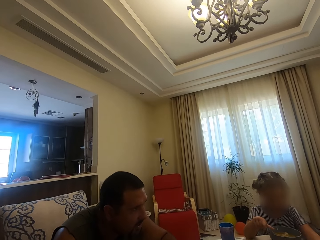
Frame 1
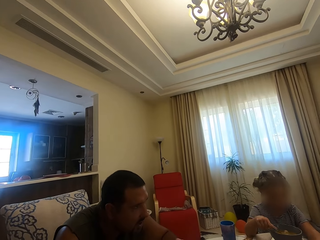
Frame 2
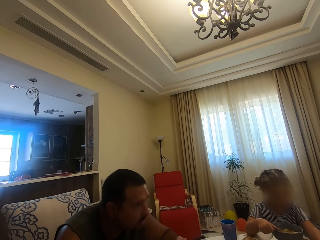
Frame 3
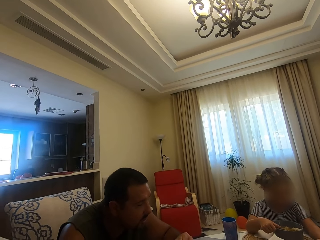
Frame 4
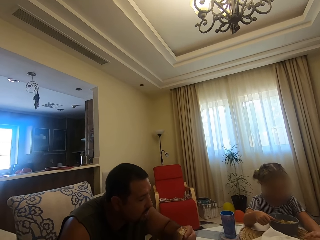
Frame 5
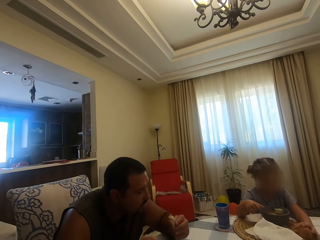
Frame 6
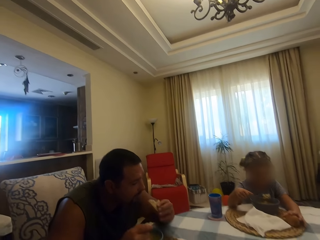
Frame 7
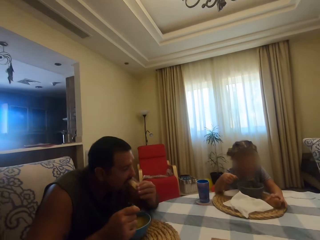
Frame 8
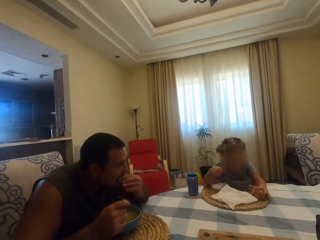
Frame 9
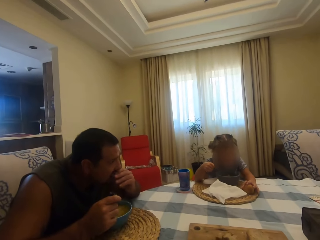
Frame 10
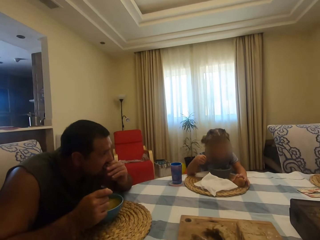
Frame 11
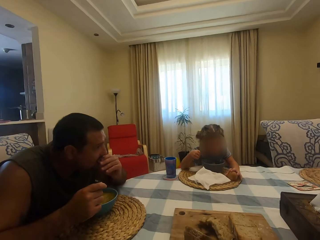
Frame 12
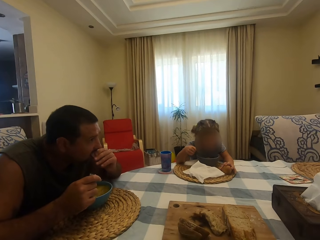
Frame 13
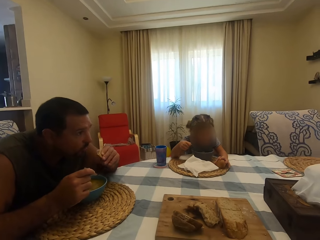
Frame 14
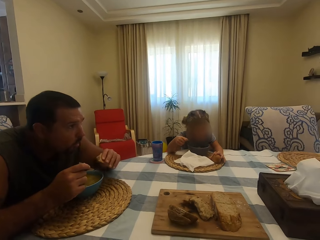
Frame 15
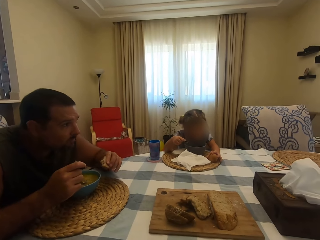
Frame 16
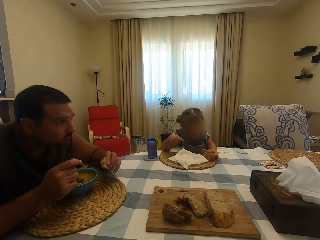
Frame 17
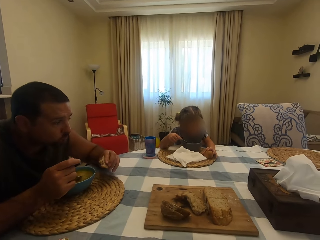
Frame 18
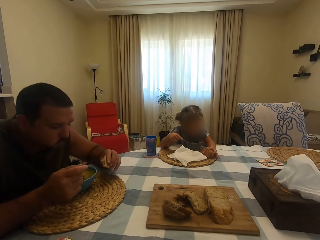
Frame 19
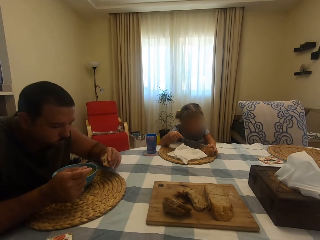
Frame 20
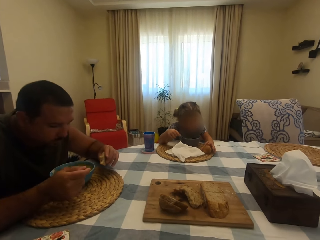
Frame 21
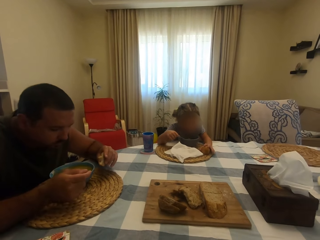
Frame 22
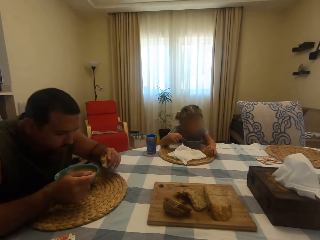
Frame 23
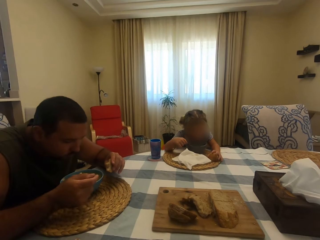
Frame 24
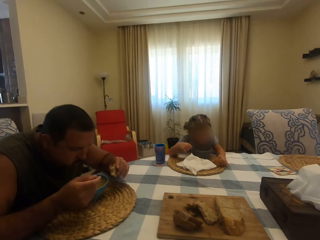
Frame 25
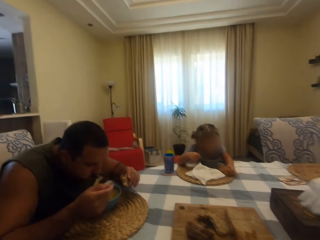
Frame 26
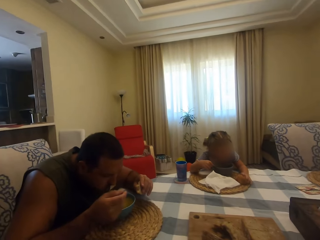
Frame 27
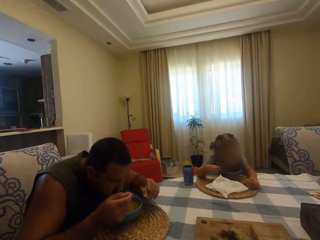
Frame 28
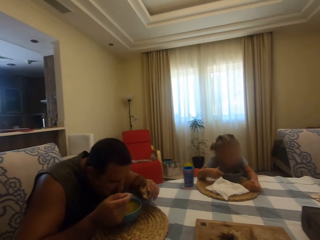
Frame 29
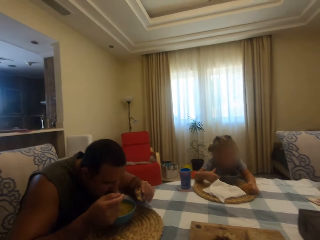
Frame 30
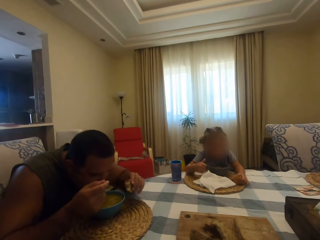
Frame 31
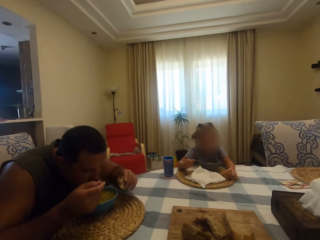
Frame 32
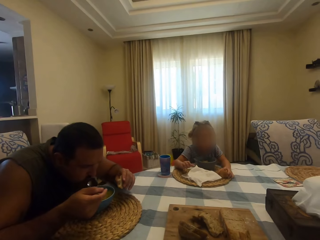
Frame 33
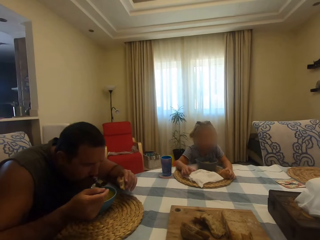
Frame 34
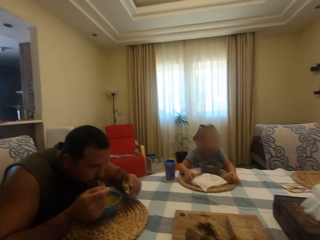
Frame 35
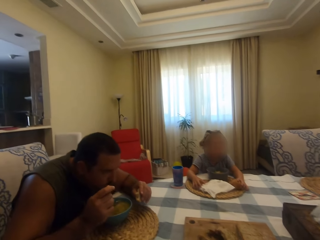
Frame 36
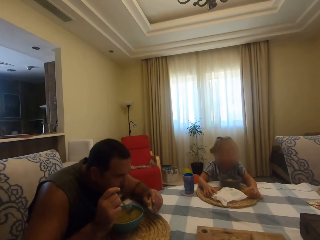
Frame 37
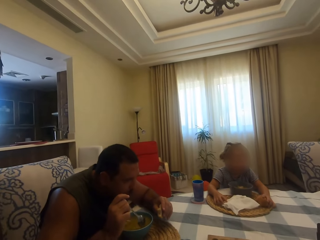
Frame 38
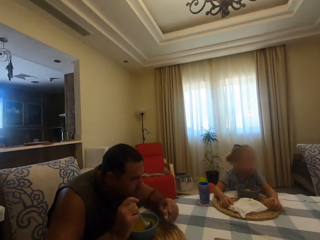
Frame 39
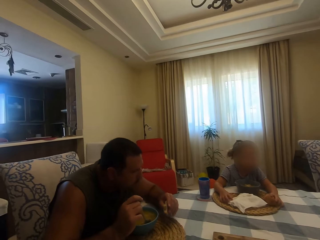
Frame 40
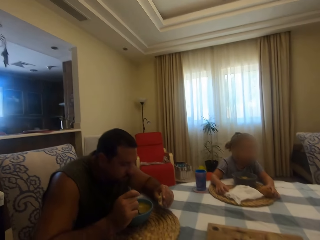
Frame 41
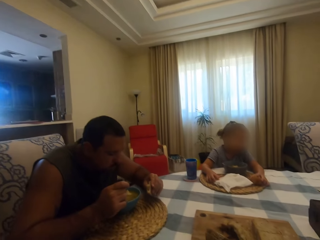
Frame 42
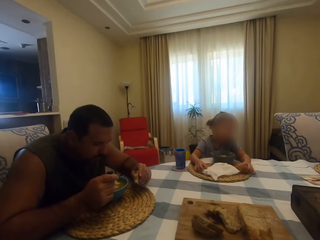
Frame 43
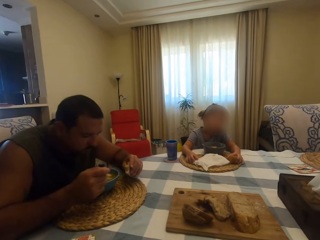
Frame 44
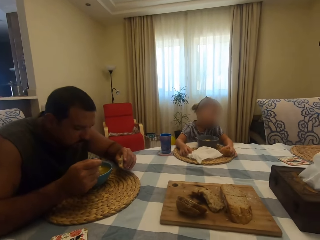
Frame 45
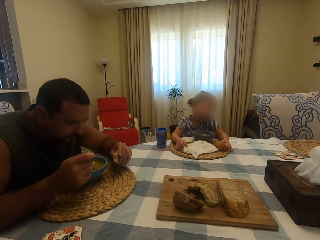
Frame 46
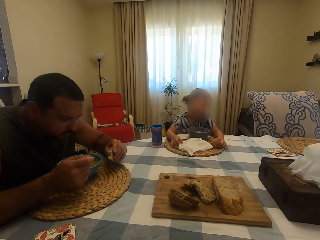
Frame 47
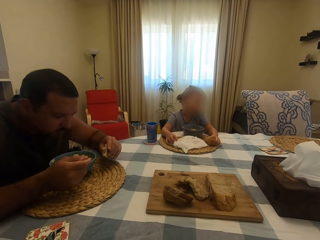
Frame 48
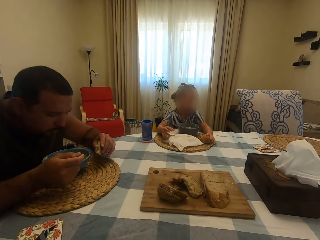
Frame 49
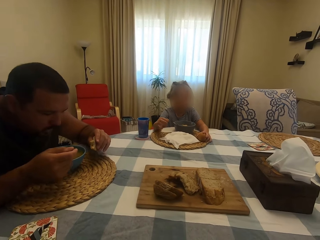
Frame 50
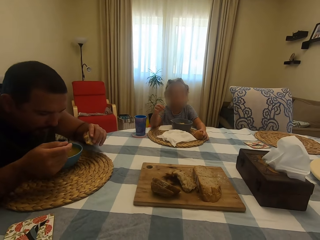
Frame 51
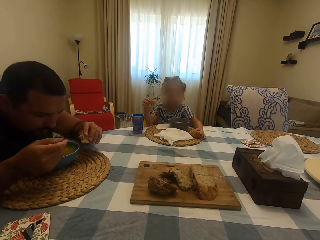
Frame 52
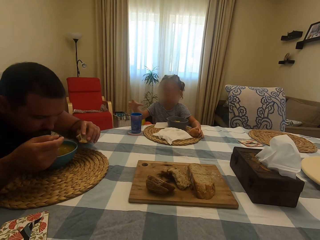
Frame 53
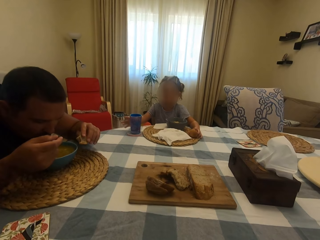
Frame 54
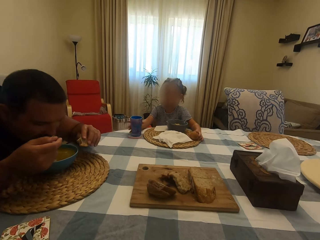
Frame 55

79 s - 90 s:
The camera wearer dialogues with a man. The man bites something. A girl puts meat in the mouth with a spoon. The man chews his food. The girl holds something on the table. The man scoops soup with a spoon in a bowl and puts the soup in his mouth with the spoon. The girl touches a serviette on the table. The man chews his food, scoops the soup with the spoon in the bowl and eats. The girl moves a hand around.

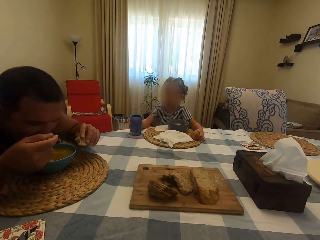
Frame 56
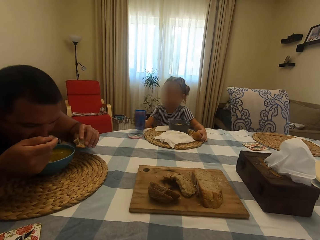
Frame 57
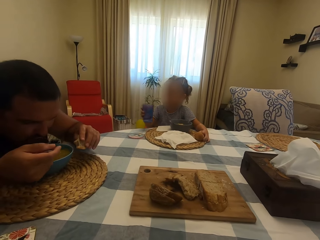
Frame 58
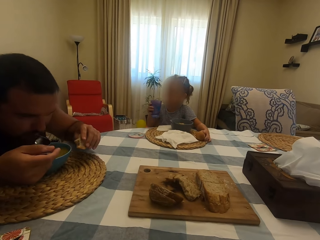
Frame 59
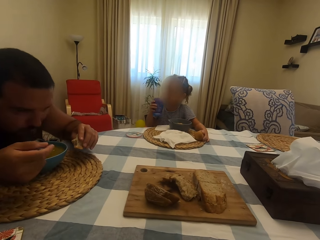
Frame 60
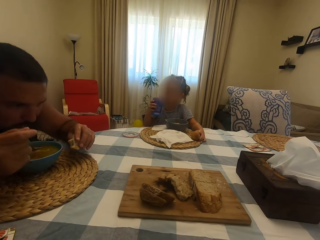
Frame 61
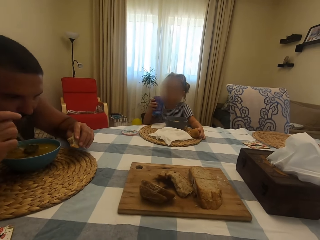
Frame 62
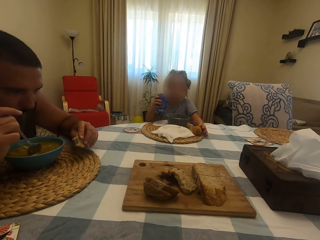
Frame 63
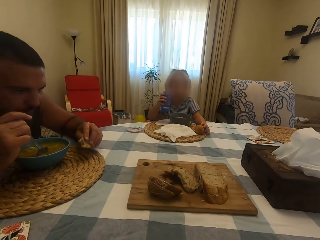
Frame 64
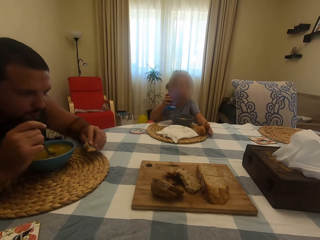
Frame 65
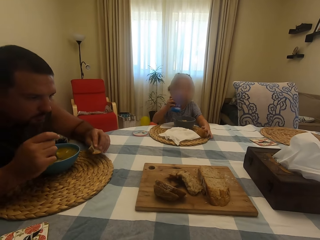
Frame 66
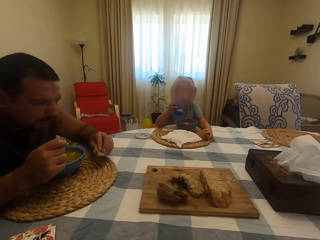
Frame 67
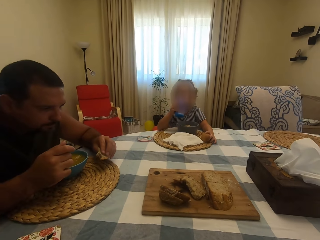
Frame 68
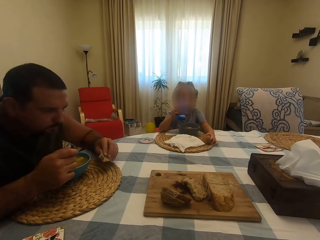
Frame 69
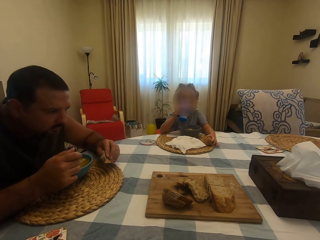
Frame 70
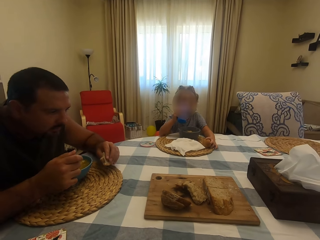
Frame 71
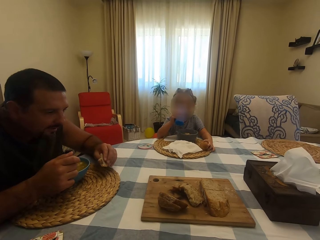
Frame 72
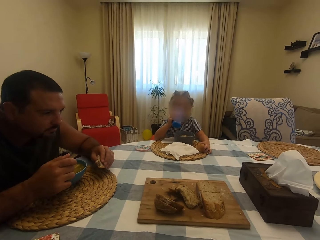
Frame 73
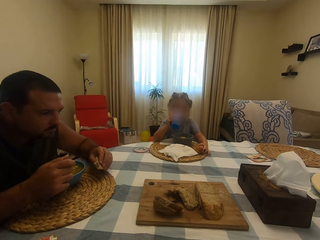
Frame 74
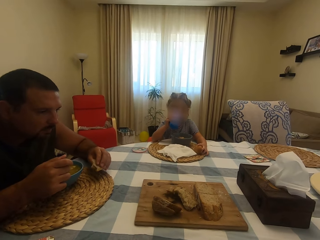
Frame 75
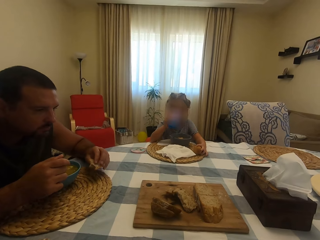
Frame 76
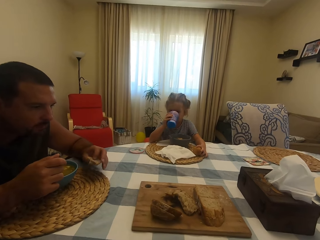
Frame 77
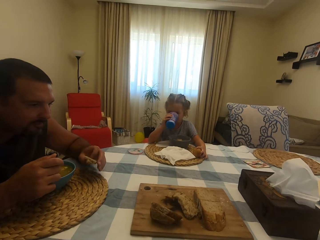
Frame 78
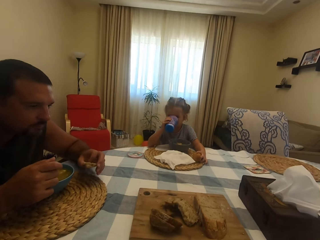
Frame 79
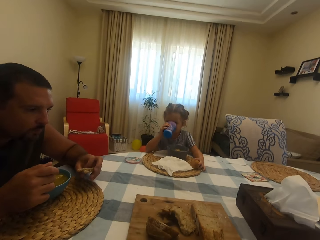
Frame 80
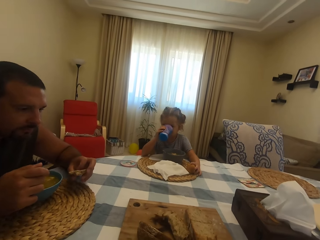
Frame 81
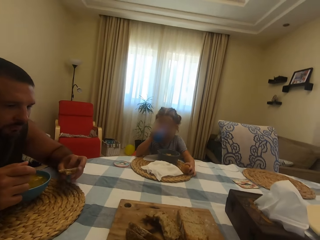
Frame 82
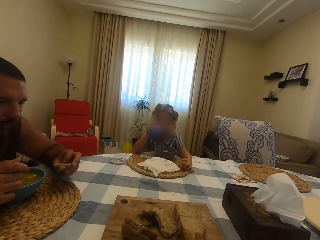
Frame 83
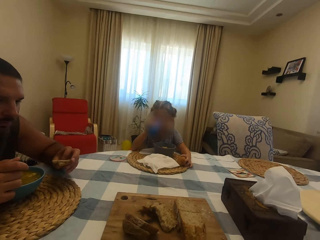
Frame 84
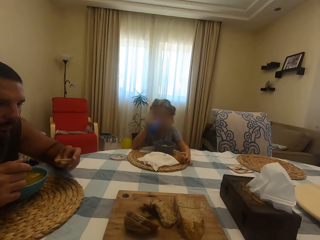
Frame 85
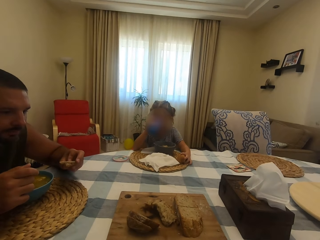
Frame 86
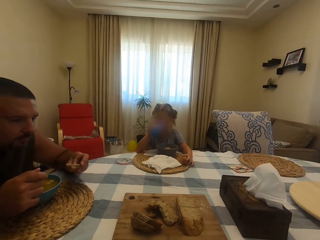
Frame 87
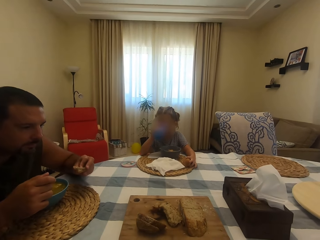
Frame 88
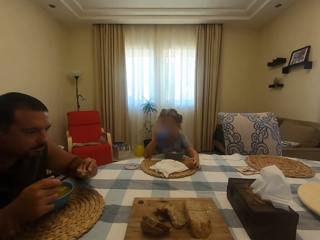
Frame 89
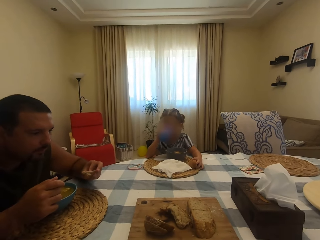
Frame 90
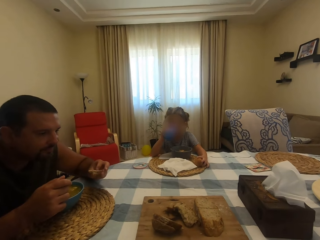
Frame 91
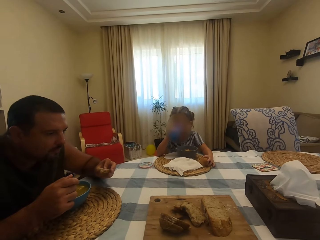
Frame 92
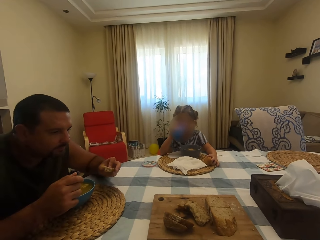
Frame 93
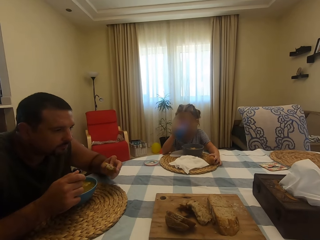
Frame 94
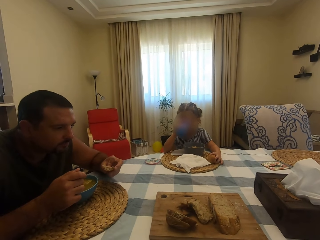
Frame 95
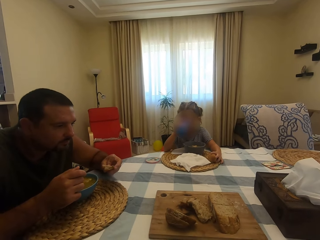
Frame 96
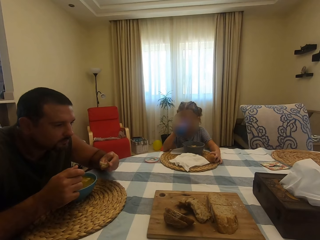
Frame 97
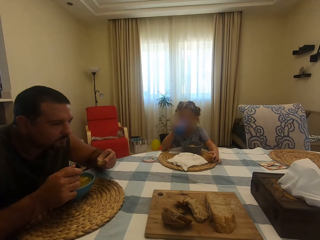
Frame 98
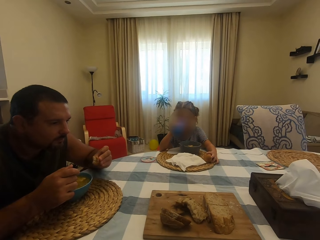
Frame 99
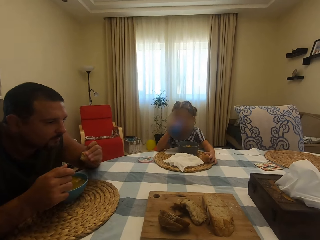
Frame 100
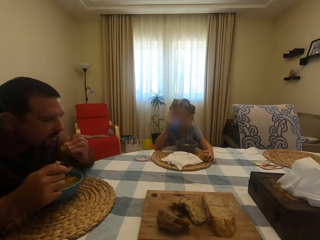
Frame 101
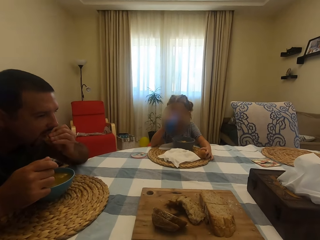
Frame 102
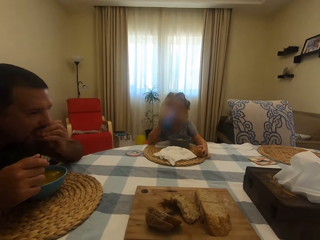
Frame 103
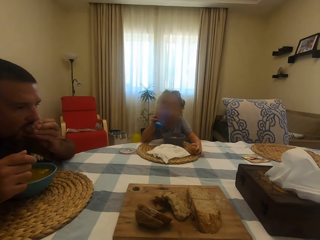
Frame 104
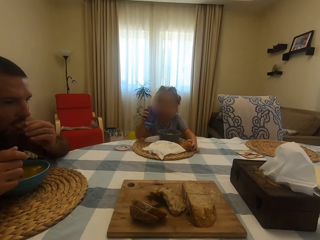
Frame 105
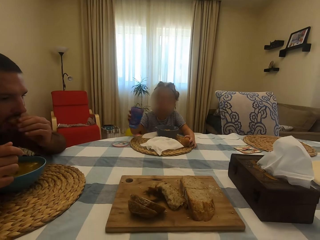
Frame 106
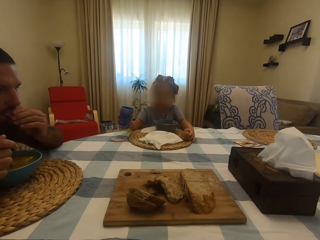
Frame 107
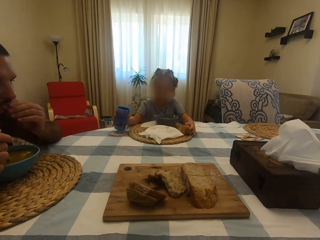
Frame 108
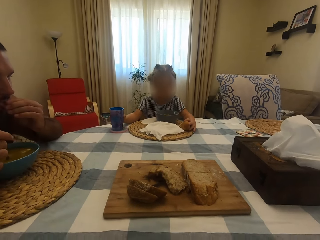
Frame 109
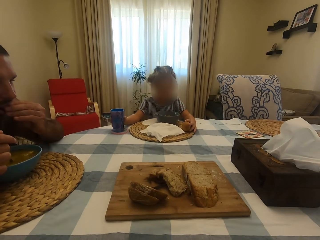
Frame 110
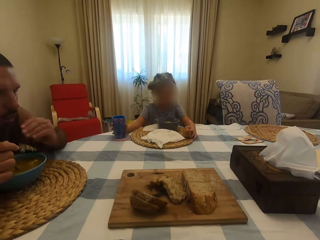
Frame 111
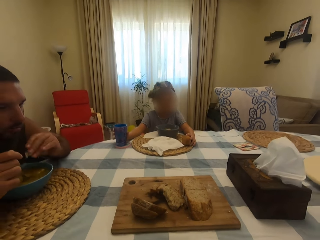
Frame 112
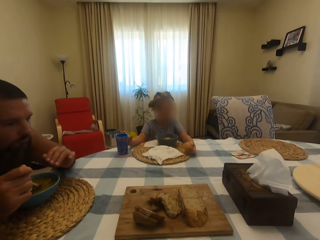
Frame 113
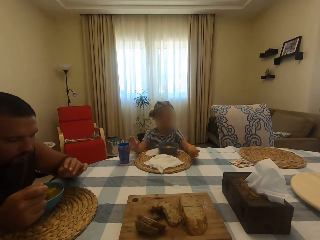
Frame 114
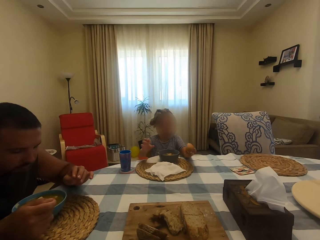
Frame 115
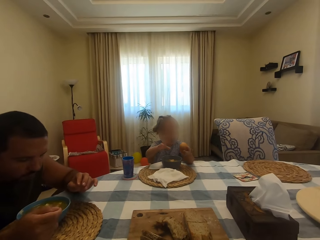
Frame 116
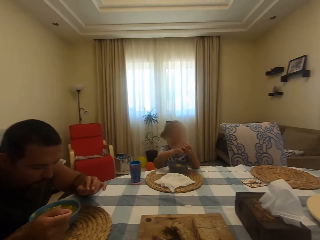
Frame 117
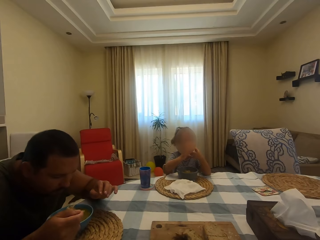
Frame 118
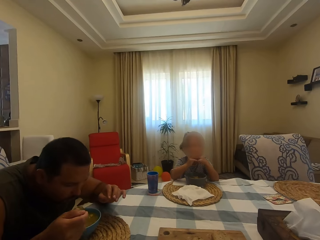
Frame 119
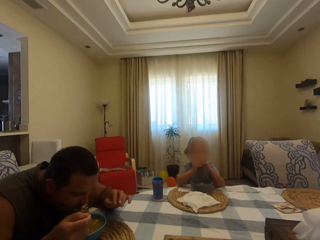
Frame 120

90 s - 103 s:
A man puts soup in his mouth with a spoon. A girl picks up a glass on the table and drinks water with the glass. The man chews his food. The man eats and bites something. The girl puts the glass on the table. The man scoops the soup with the spoon in a bowl. The girl bites something.
